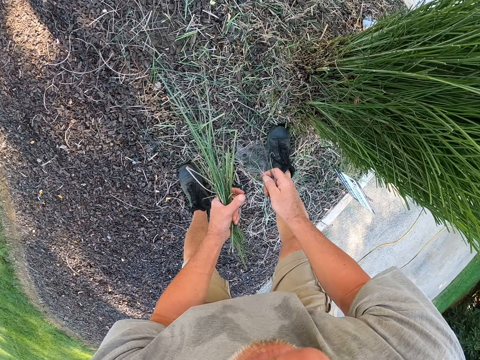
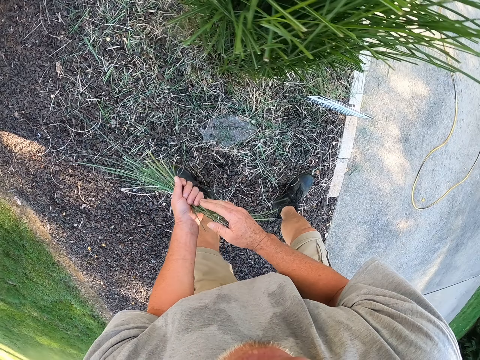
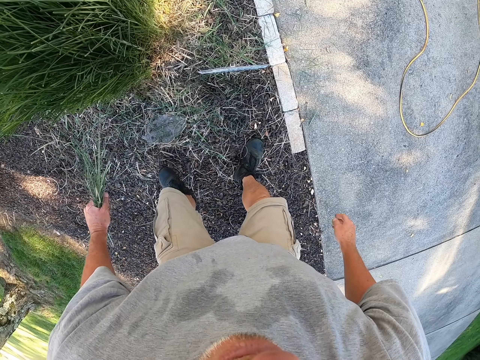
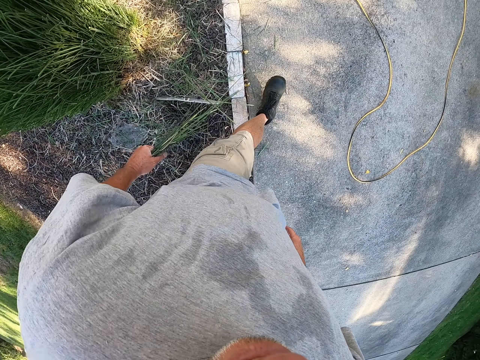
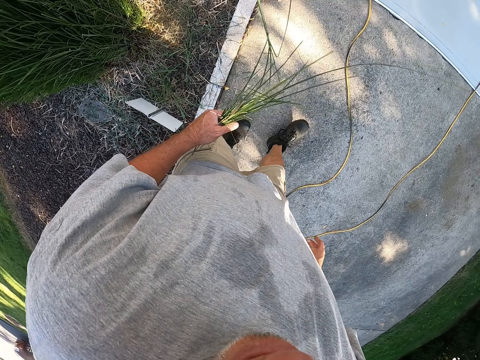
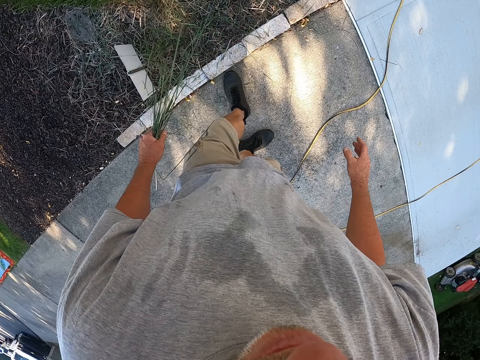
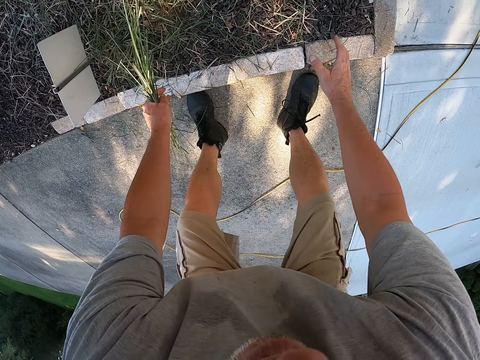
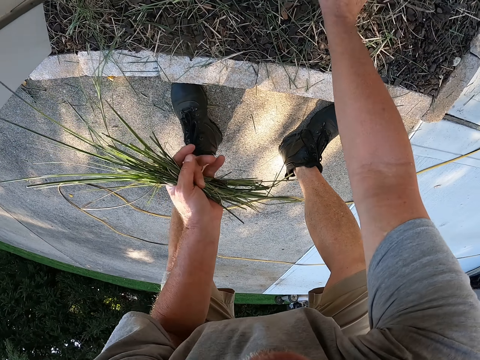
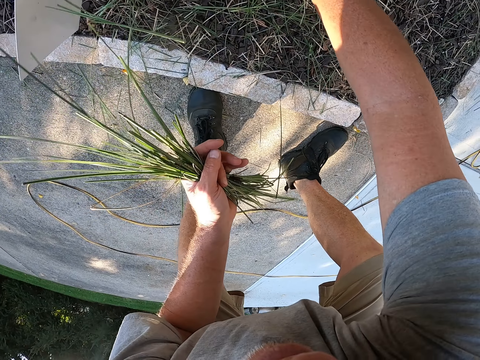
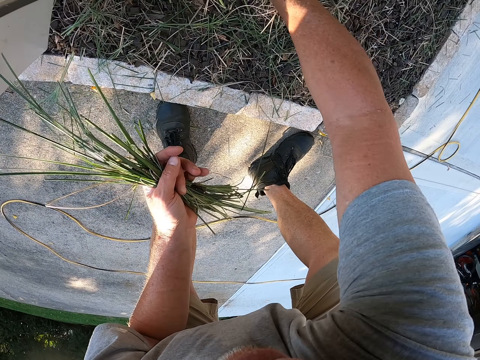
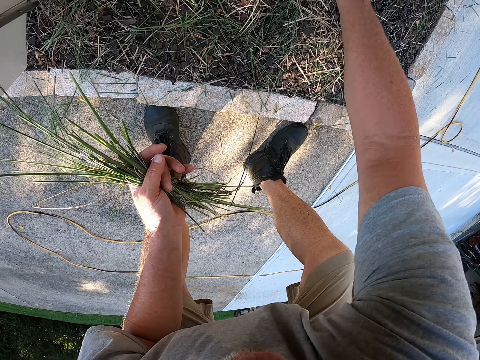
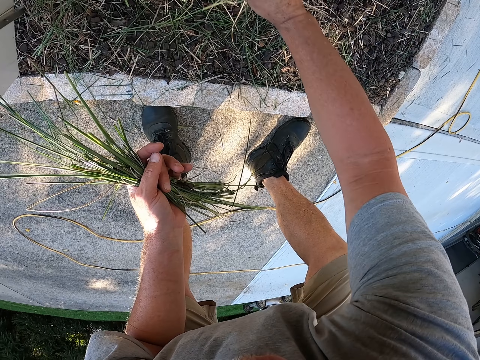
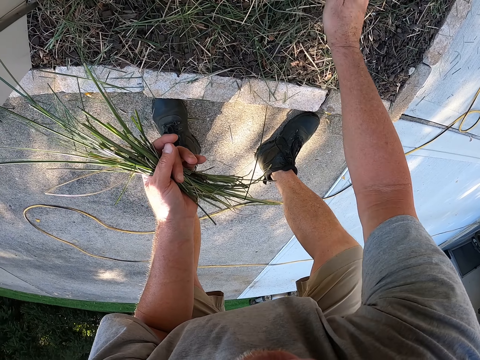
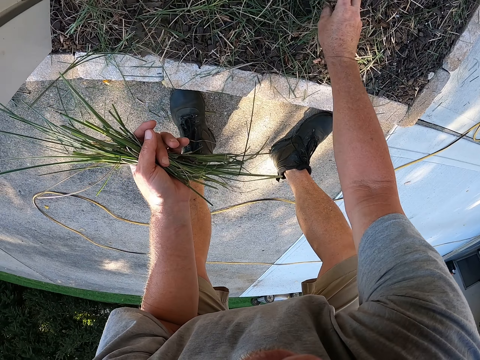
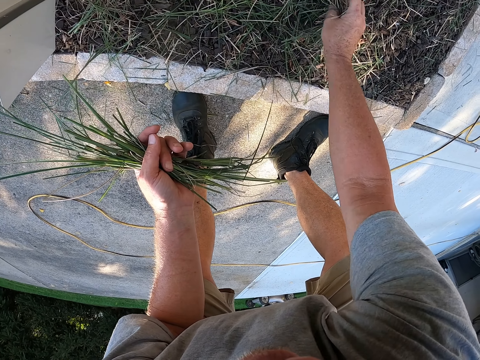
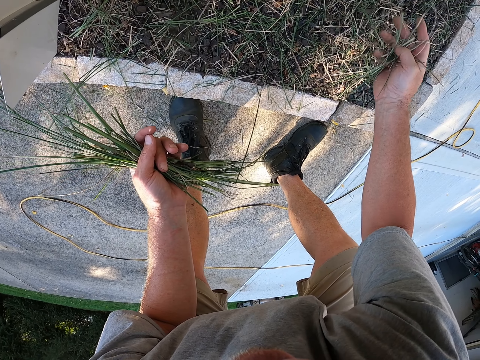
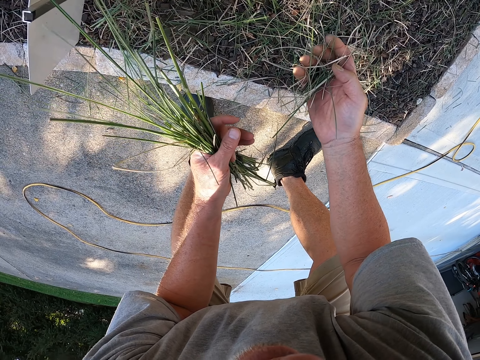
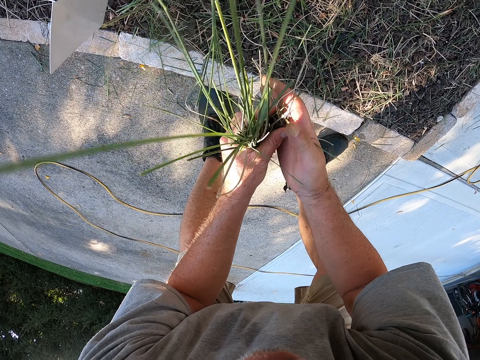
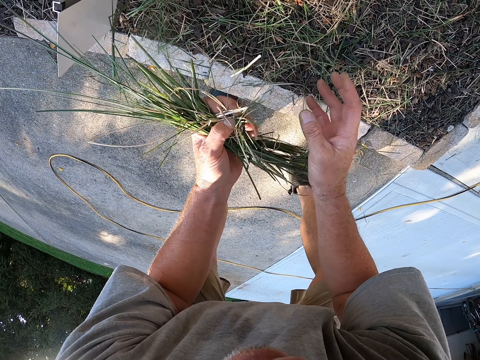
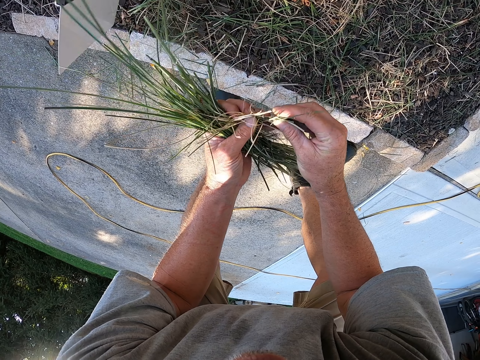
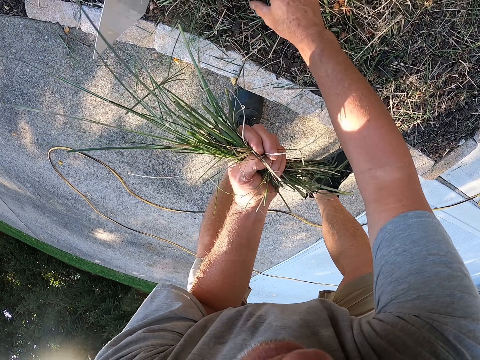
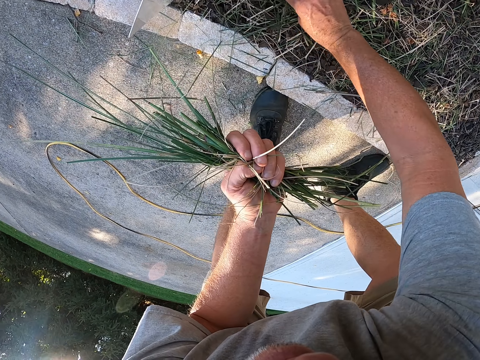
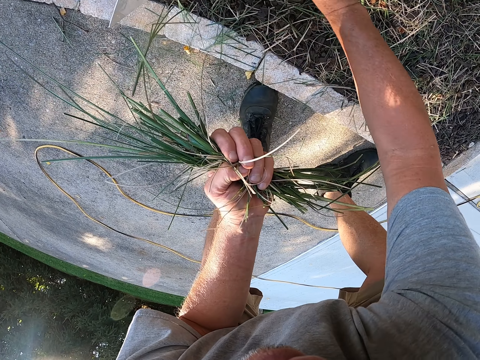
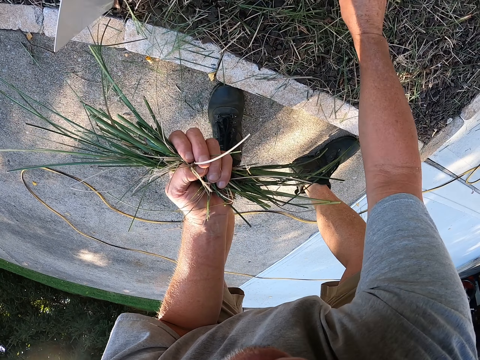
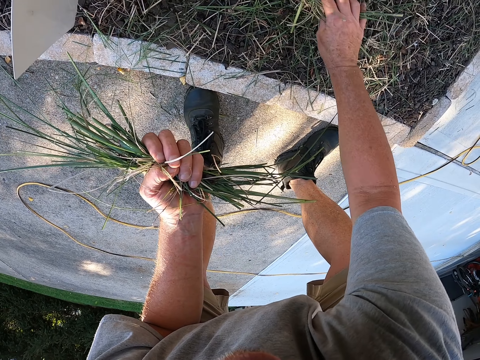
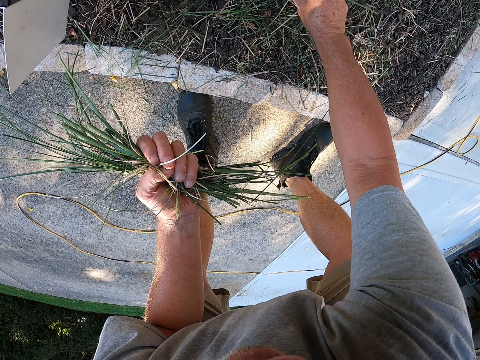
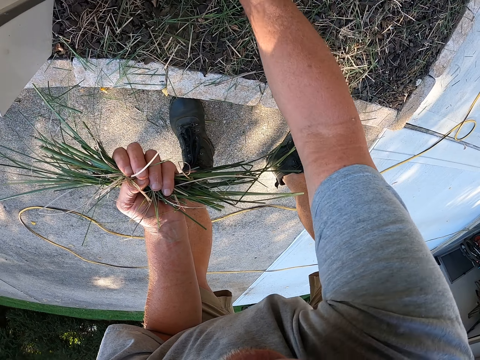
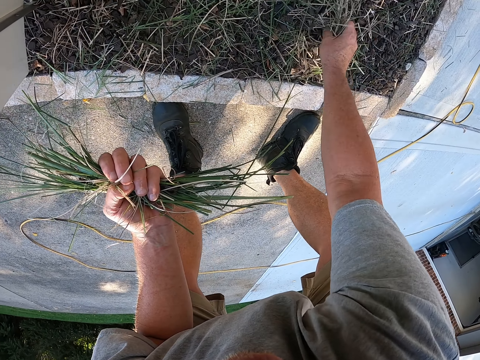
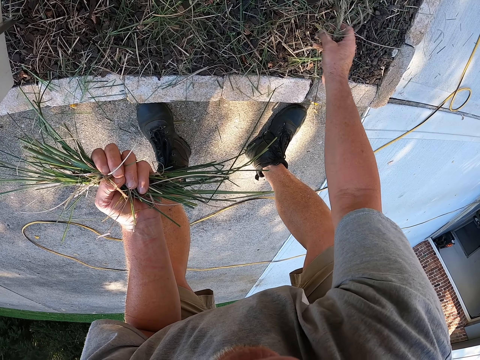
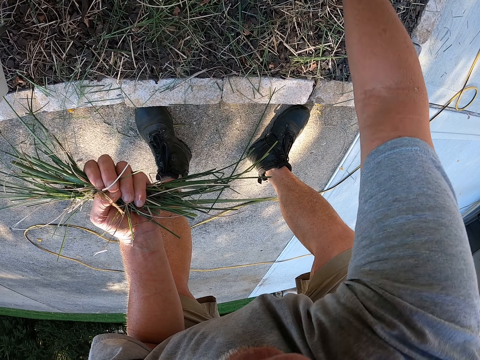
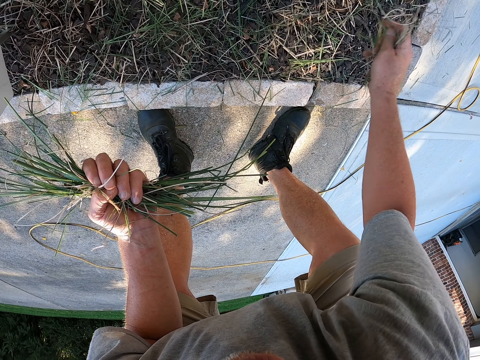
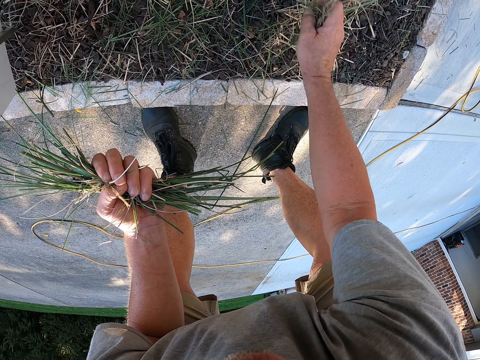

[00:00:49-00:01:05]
The camera wearer walks around. They pick the dry grass. They pick the dry grass again.

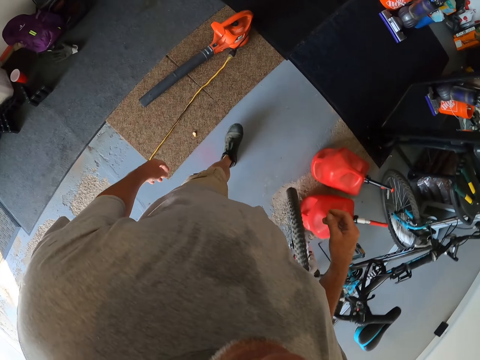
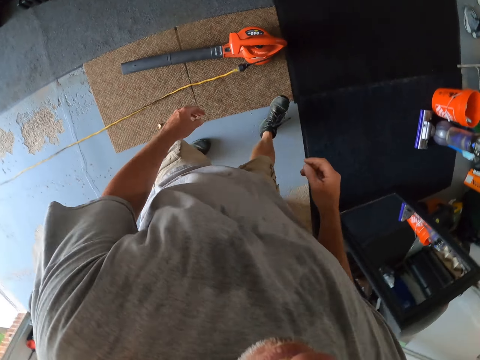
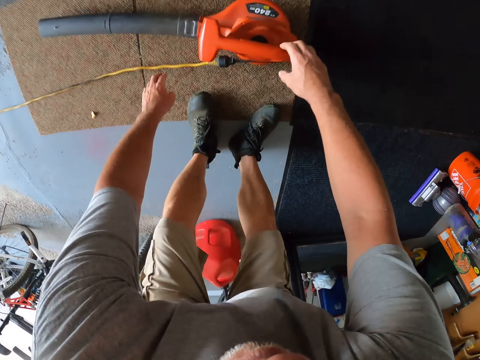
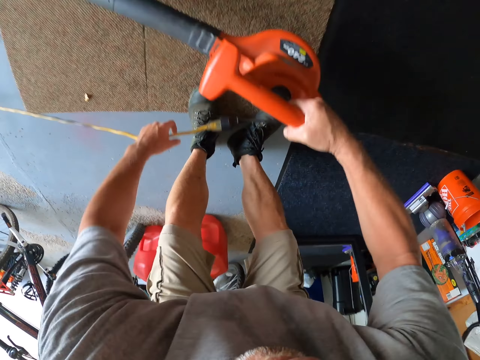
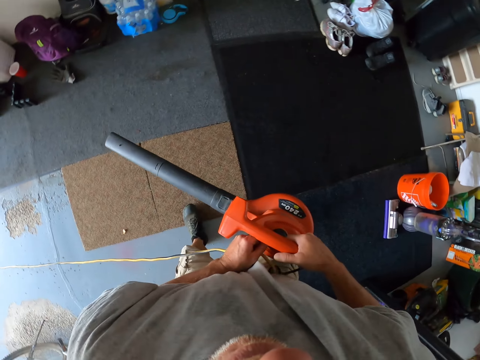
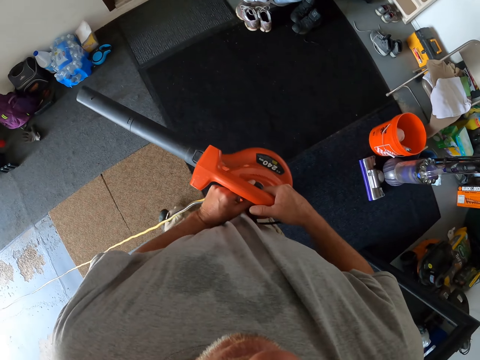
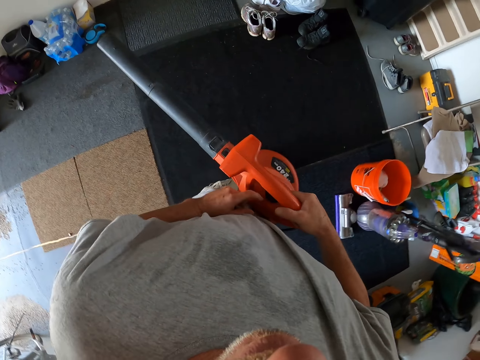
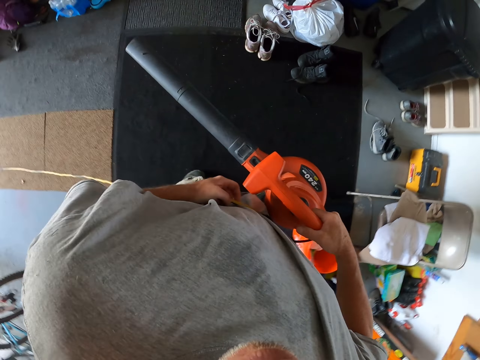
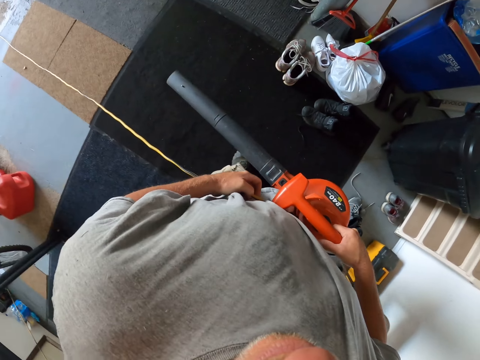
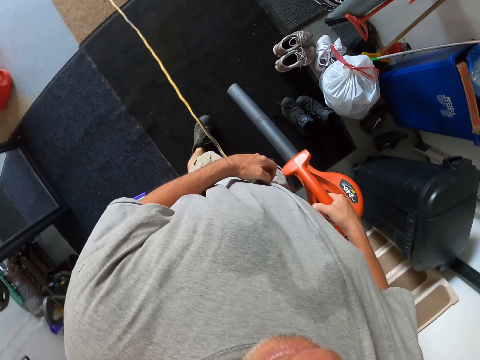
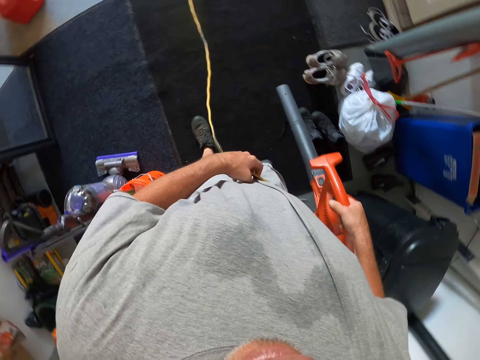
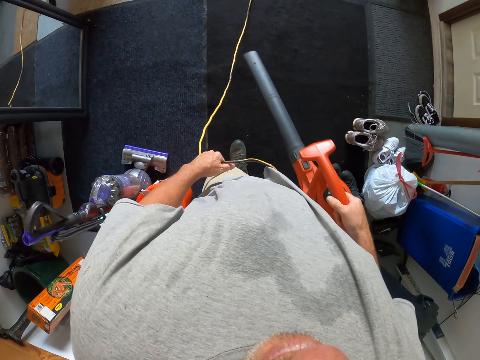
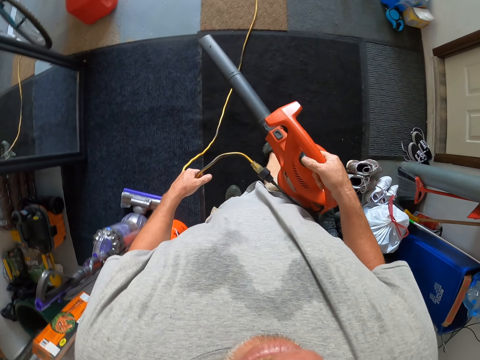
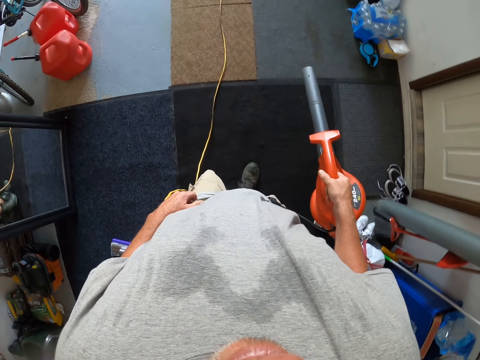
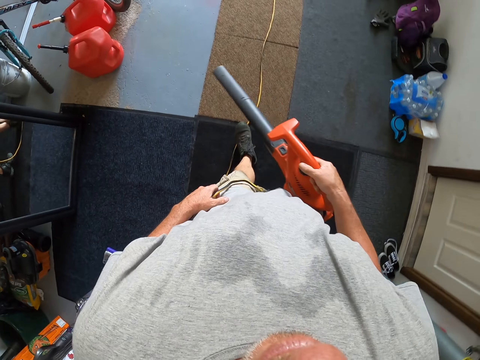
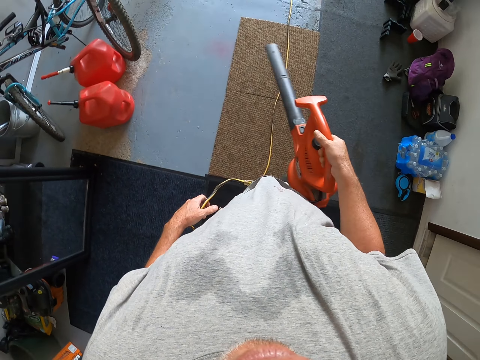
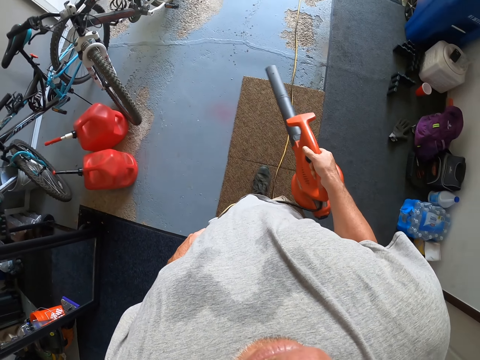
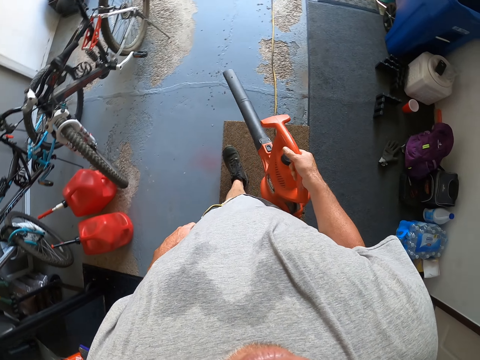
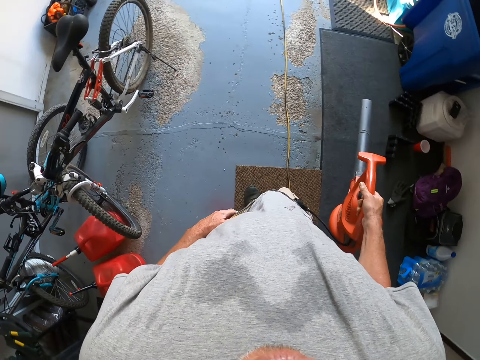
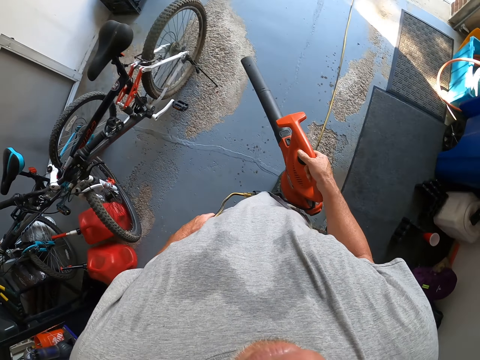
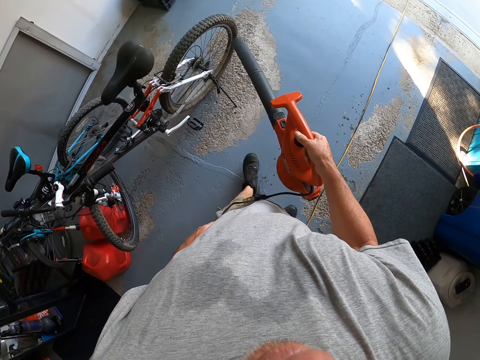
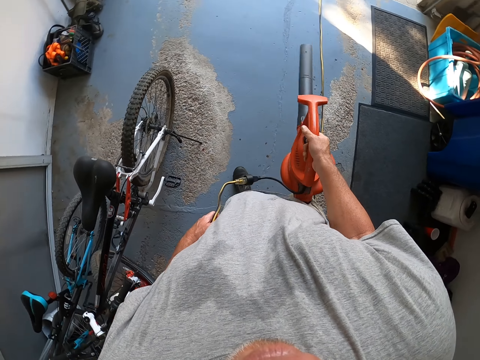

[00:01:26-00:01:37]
The camera wearer picks up the air blower or spray gun. They blow the carpet with the air blower. They walk around. They blow the floor with the air blower. They walk around.
